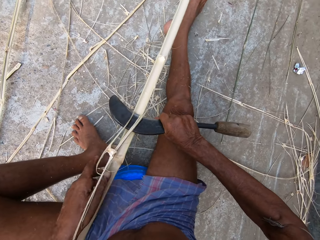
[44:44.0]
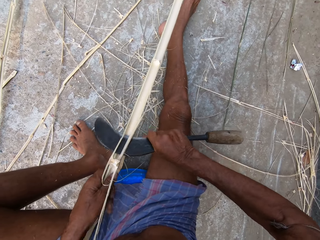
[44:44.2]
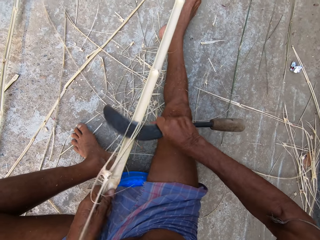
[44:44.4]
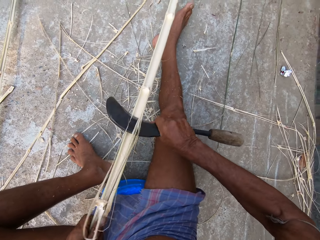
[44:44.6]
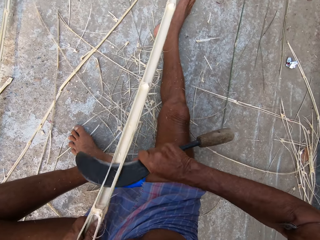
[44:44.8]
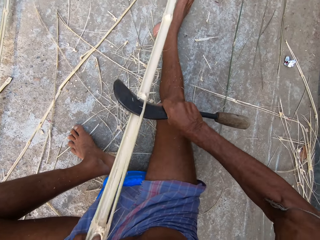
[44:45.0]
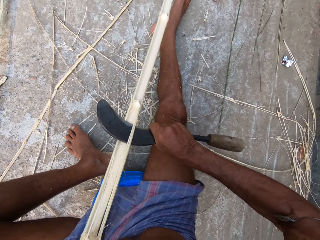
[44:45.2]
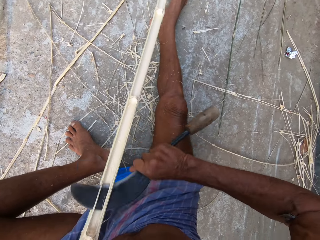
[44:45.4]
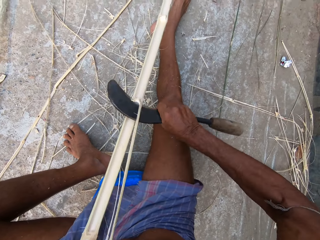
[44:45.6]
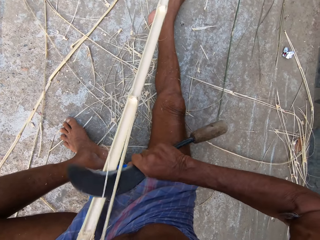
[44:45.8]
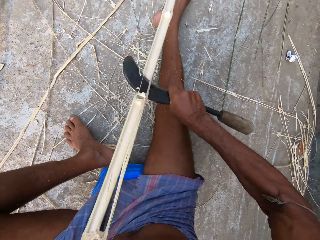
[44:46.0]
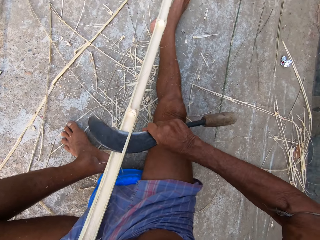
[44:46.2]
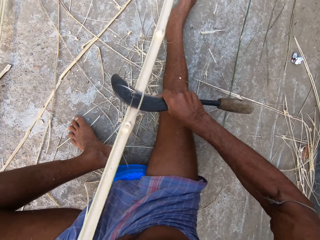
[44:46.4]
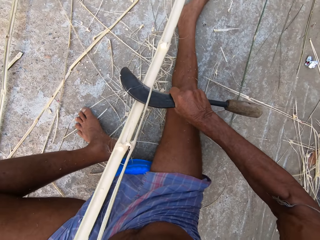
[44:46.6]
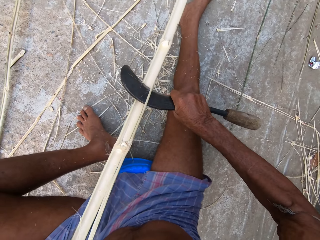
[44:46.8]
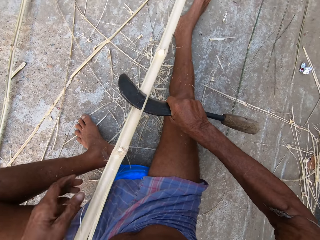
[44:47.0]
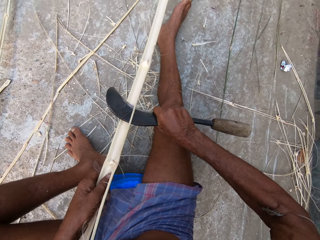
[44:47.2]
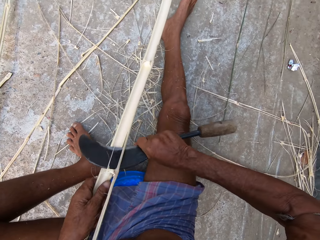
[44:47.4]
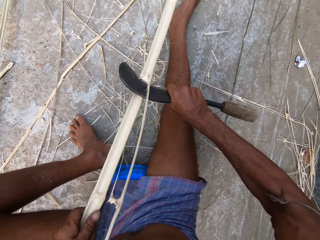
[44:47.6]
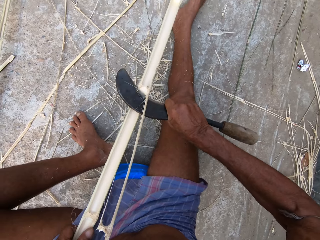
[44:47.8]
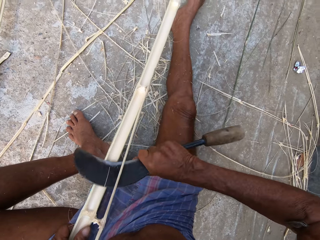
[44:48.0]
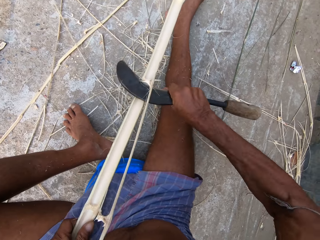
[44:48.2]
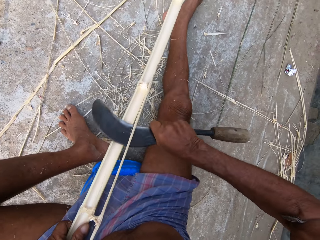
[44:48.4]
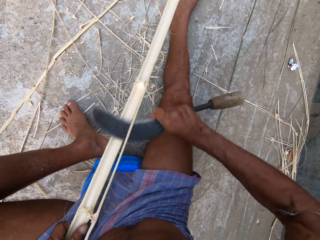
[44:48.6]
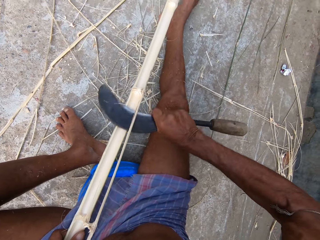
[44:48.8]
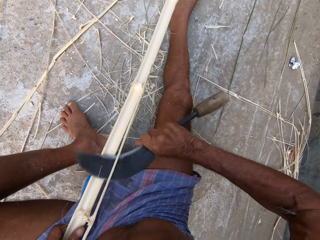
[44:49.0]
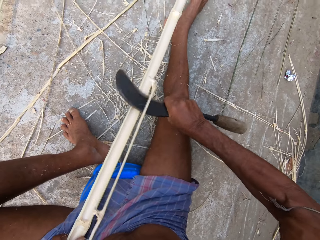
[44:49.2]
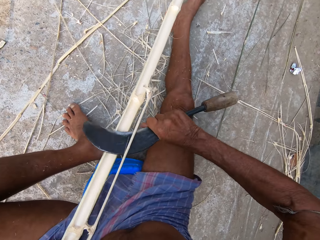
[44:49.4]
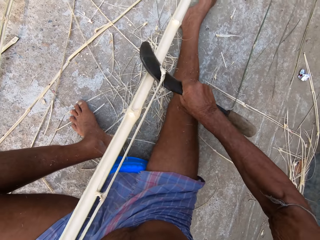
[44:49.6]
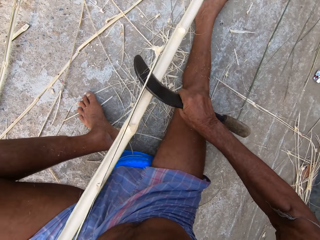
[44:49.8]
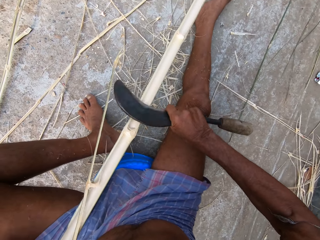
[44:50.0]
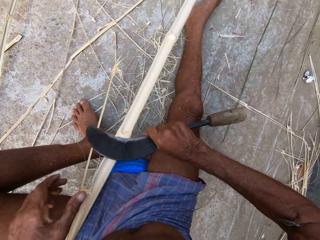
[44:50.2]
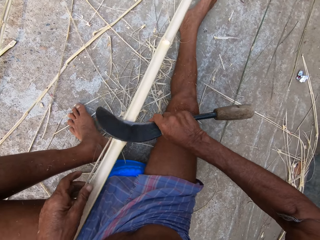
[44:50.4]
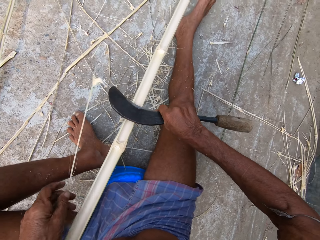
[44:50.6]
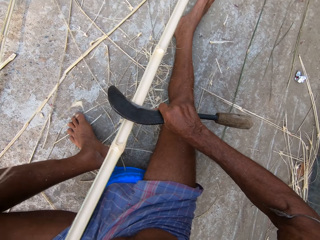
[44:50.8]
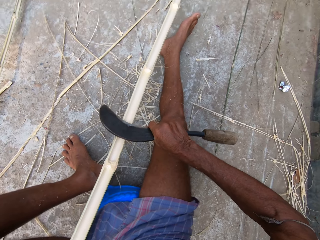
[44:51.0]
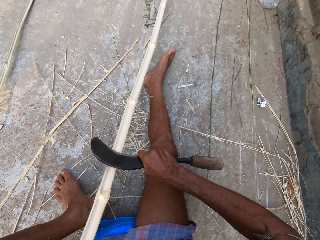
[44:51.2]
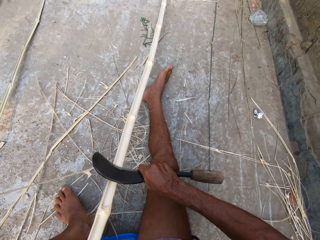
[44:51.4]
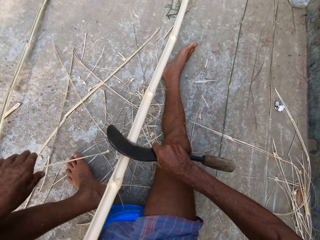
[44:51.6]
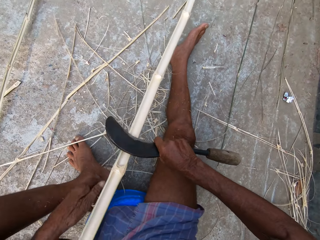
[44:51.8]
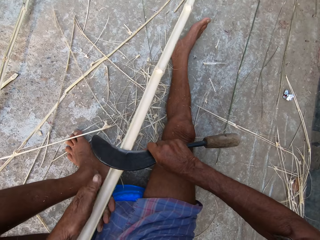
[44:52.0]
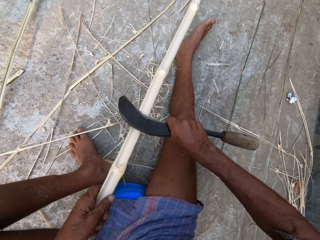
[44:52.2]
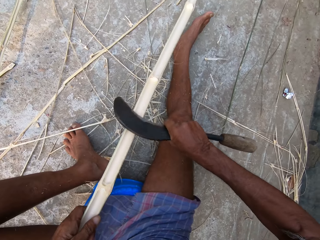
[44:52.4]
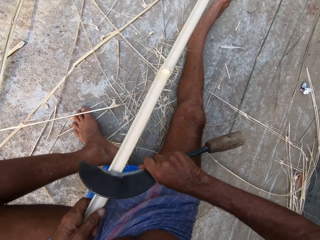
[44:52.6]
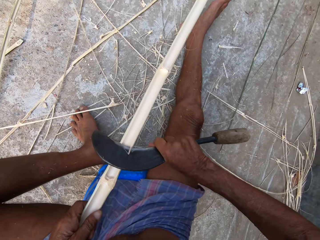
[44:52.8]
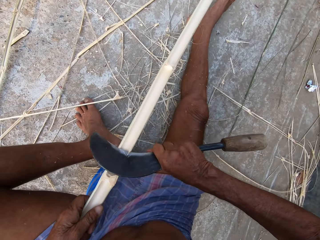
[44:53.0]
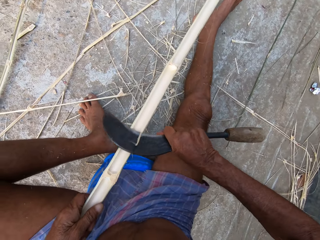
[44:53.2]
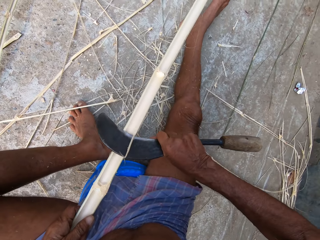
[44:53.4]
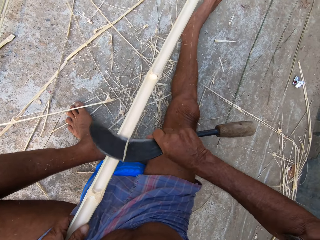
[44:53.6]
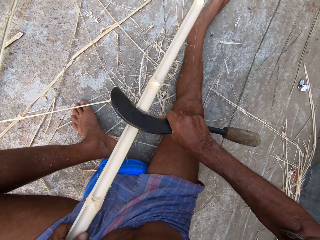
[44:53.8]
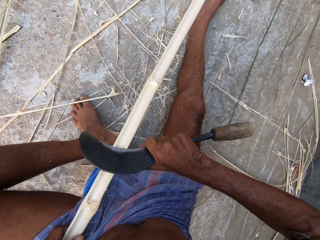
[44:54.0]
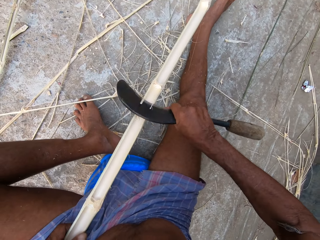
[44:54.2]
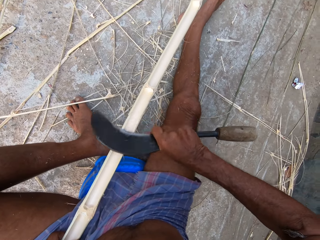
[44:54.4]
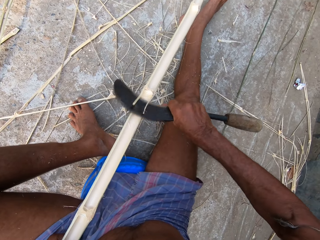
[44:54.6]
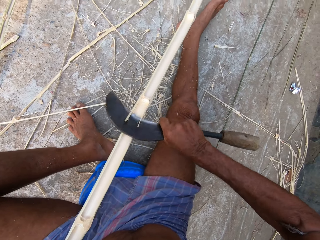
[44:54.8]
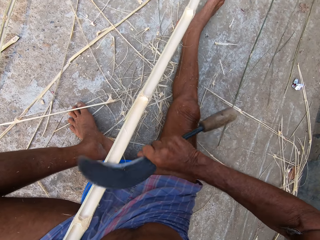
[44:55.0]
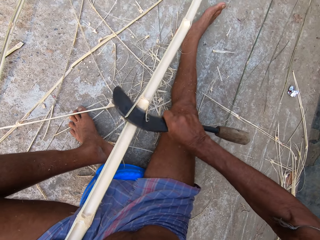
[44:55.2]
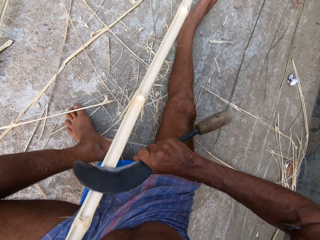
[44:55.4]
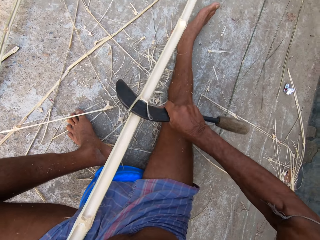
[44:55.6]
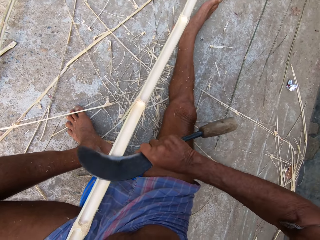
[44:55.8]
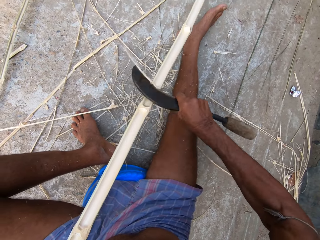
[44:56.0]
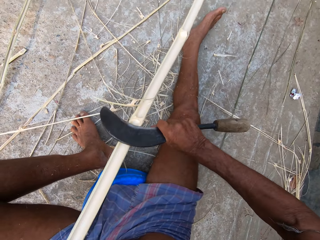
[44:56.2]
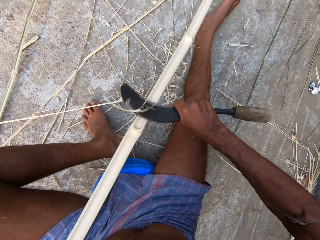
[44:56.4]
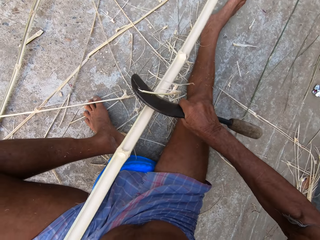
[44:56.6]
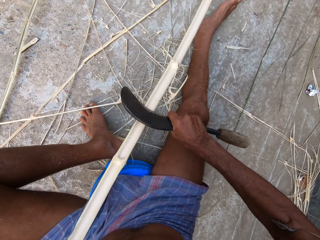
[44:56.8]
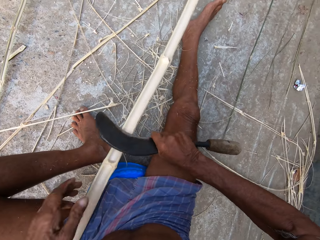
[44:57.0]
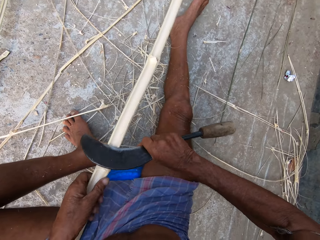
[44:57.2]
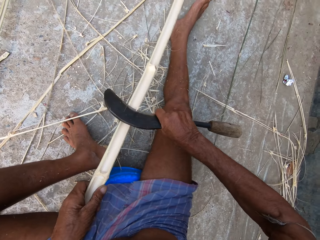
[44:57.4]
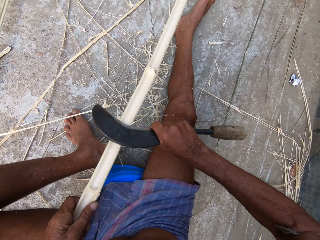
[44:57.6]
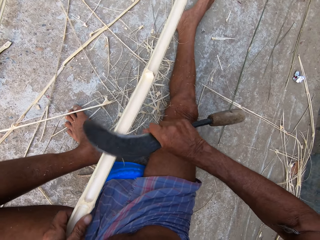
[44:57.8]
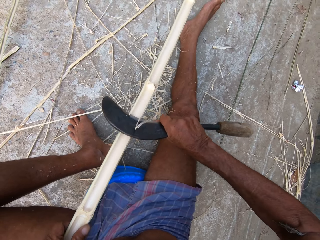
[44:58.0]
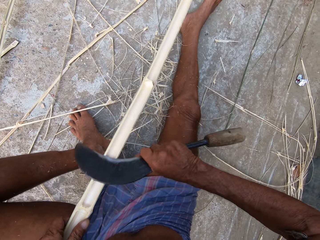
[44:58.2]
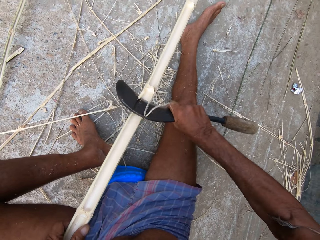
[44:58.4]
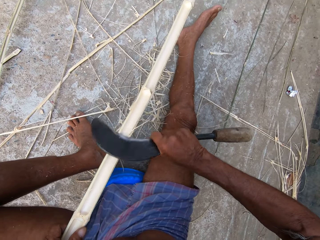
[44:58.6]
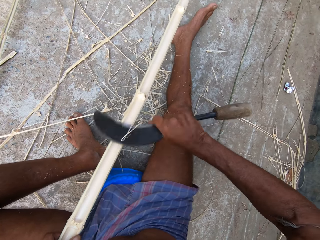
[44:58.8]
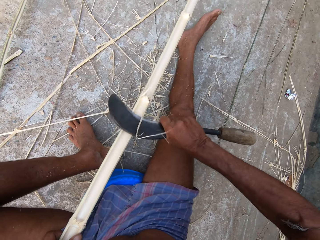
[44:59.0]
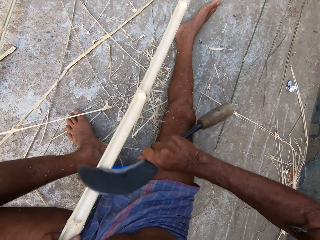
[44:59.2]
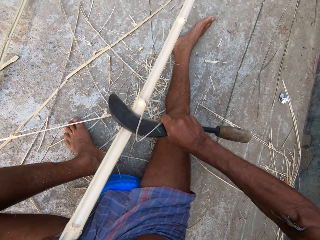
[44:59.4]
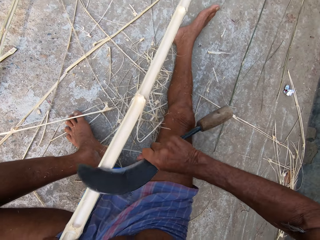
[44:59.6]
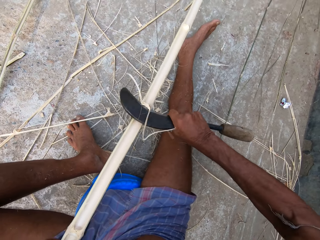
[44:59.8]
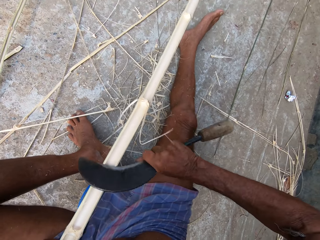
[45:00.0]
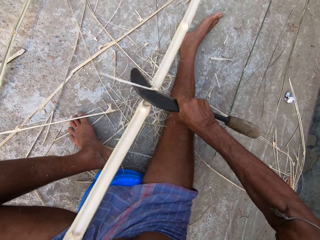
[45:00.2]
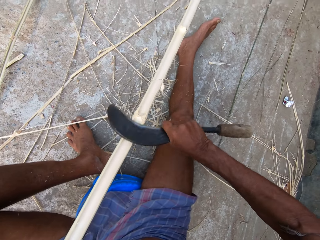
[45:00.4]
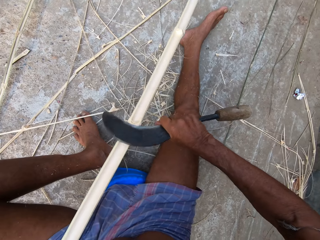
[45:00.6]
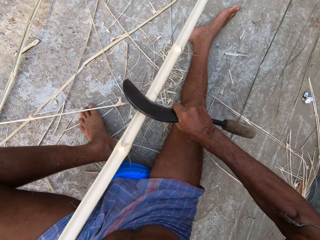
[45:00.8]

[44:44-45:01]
The camera wearer adjusts the bamboo strip on the ground with his left hand. He shaves the bamboo strip in his left hand with the kukri in his right hand. He adjusts the bamboo strip on the ground with his left hand. He shaves the bamboo strip in his left hand with the kukri in his right hand. He picks up a piece of bamboo string from the bamboo strip with his left hand. He places the piece of bamboo string on the ground with his left hand. He adjusts the bamboo strip on the ground with his left hand. He shaves the bamboo strip in his left hand with the kukri in his right hand. He cuts a bamboo stick with a sickle tool. He does so repeatedly.

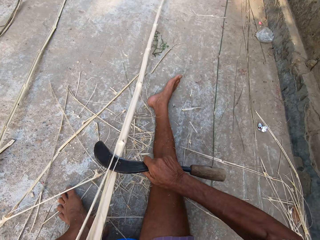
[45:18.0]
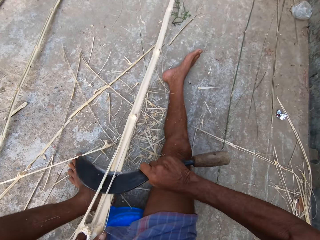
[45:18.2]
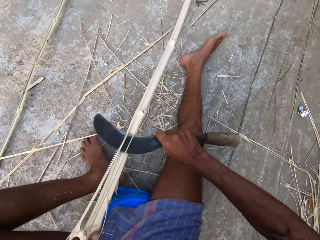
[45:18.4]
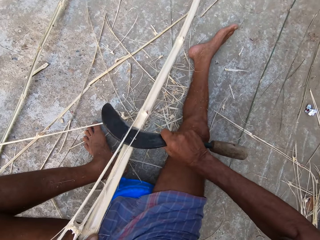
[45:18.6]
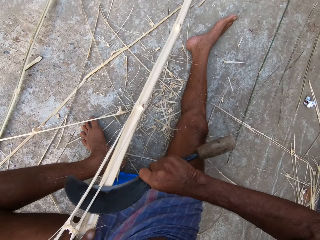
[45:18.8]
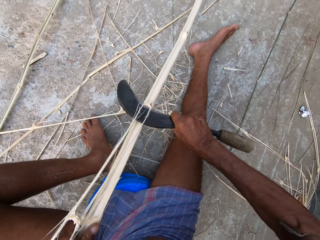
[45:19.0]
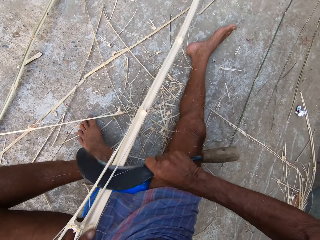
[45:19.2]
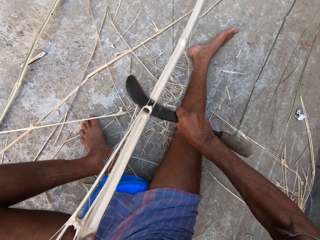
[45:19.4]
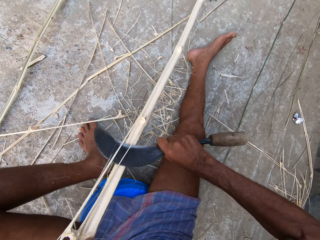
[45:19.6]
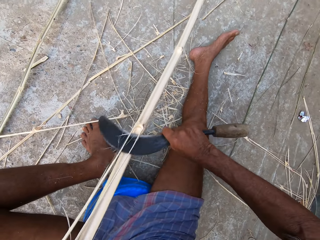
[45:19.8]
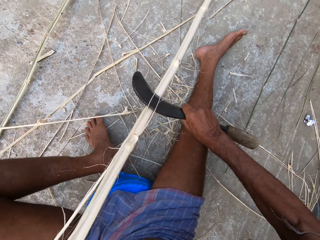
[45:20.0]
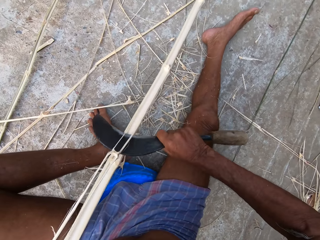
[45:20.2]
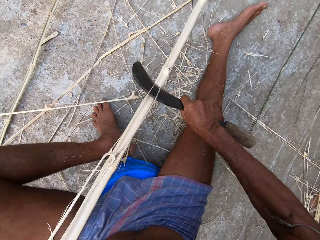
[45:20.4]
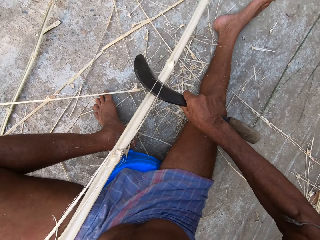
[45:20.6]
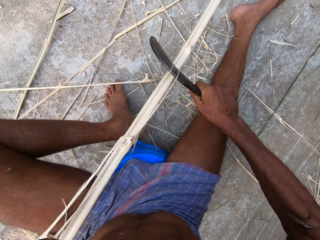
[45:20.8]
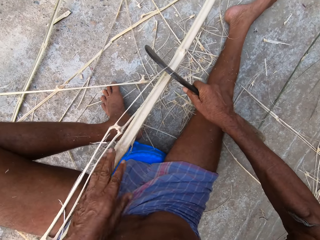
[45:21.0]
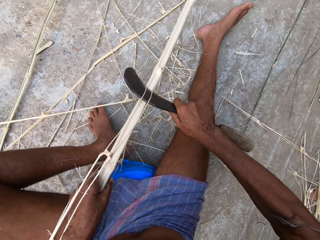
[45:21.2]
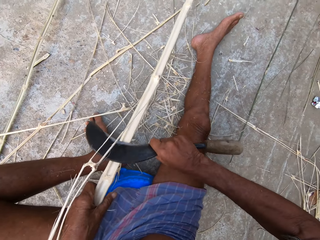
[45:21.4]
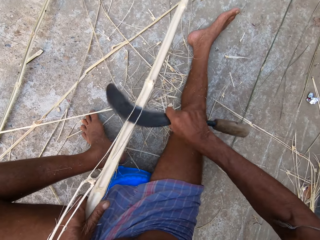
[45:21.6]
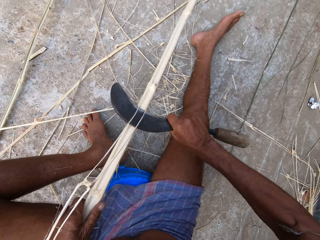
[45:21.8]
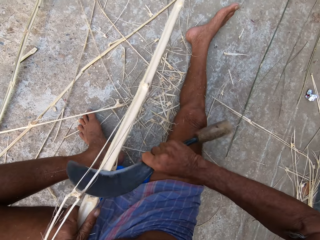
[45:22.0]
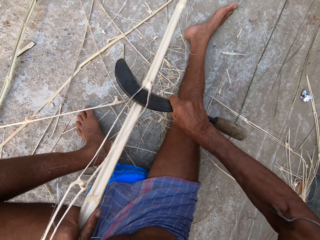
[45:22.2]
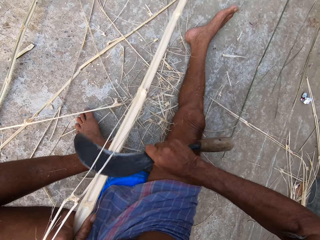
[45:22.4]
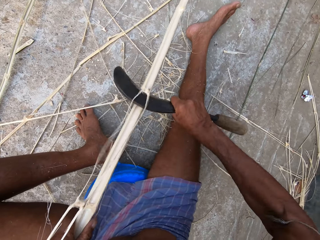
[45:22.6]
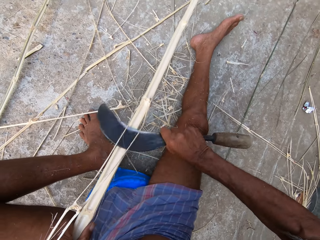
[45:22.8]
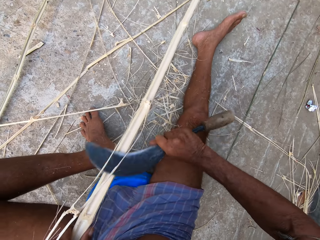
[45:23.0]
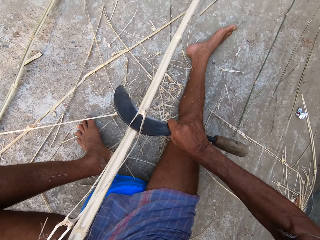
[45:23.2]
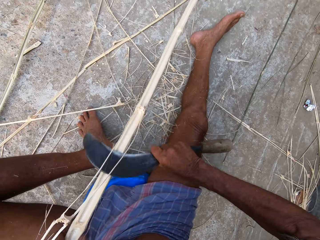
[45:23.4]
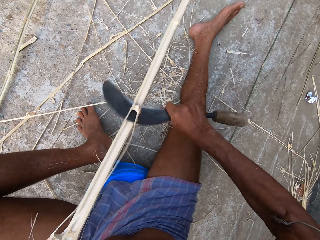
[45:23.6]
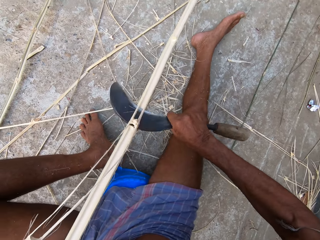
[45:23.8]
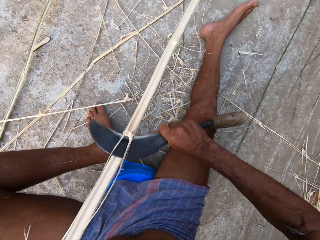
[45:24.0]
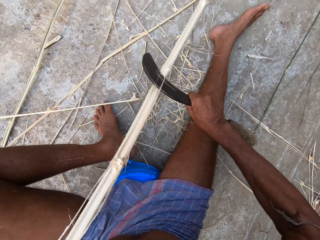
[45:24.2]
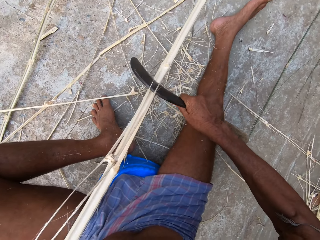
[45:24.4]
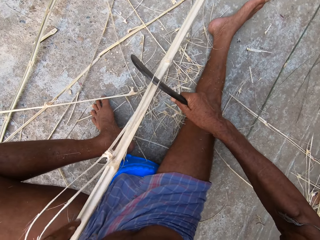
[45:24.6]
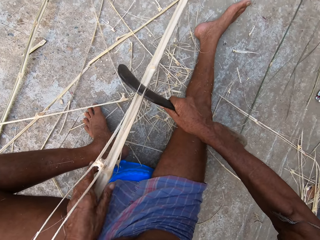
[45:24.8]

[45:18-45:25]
The camera wearer cuts the bamboo stick with the sickle tool. They cut the bamboo stick with the sickle tool again.
